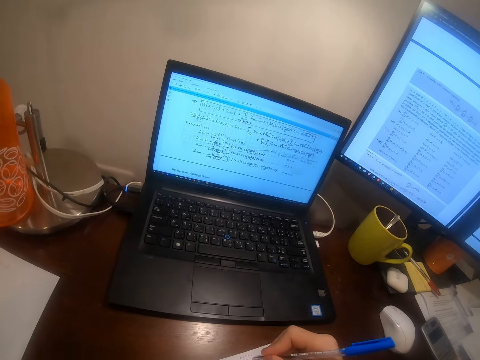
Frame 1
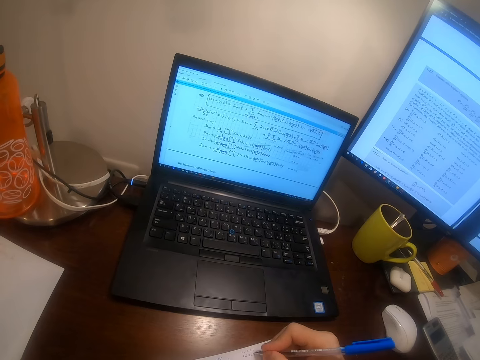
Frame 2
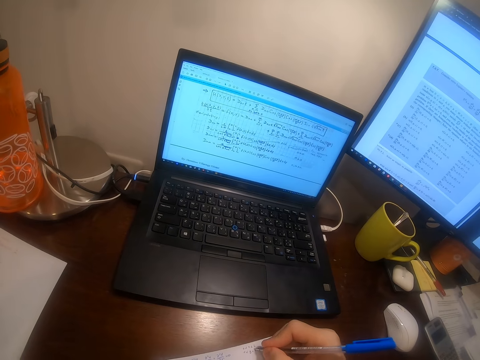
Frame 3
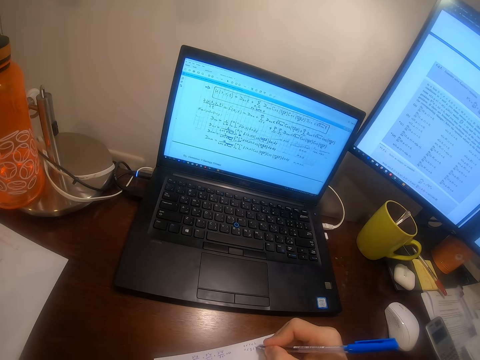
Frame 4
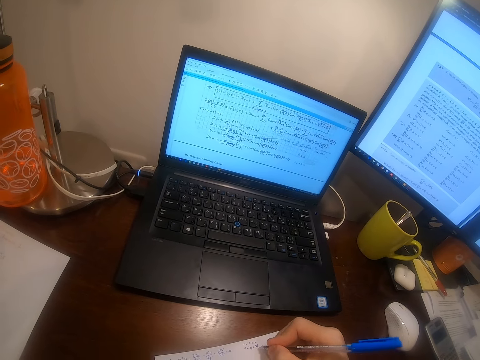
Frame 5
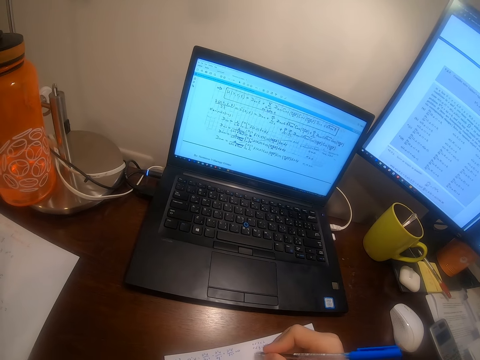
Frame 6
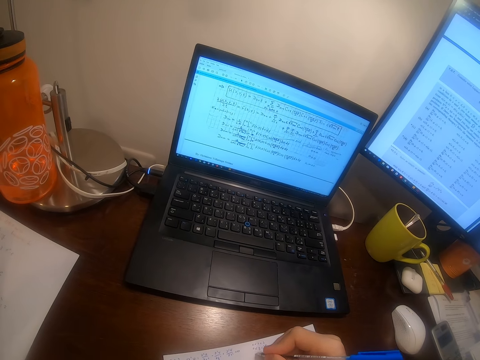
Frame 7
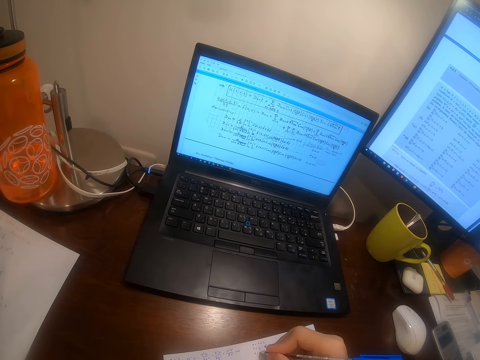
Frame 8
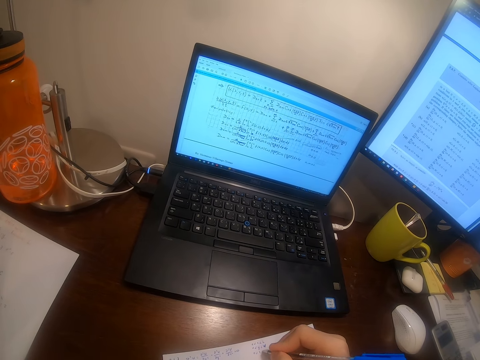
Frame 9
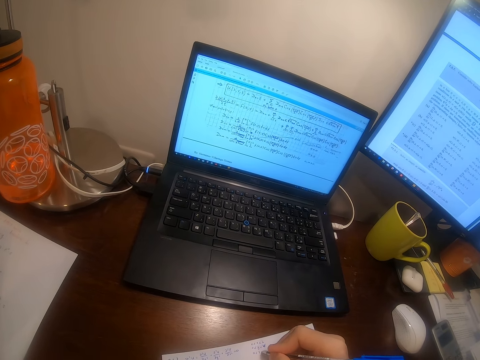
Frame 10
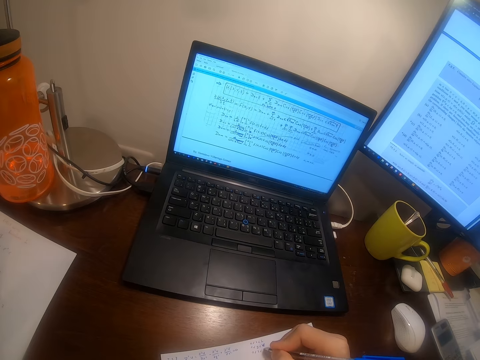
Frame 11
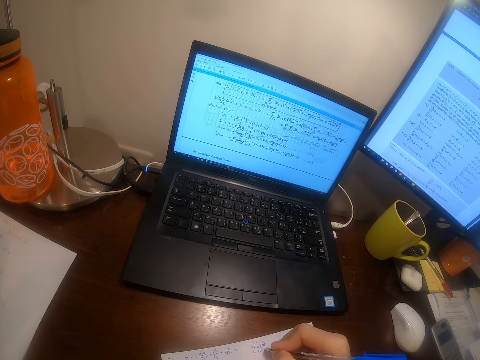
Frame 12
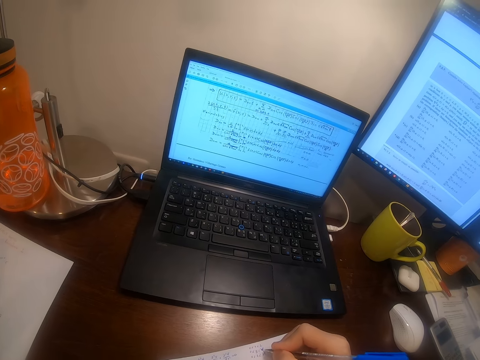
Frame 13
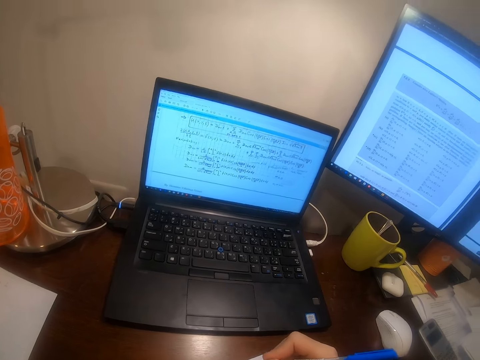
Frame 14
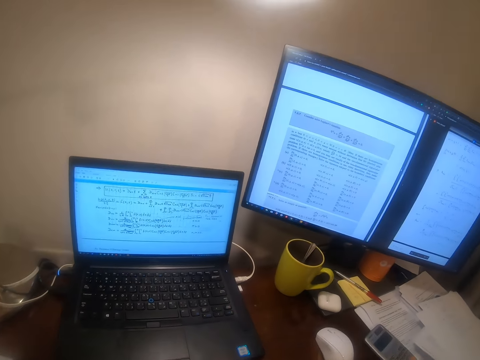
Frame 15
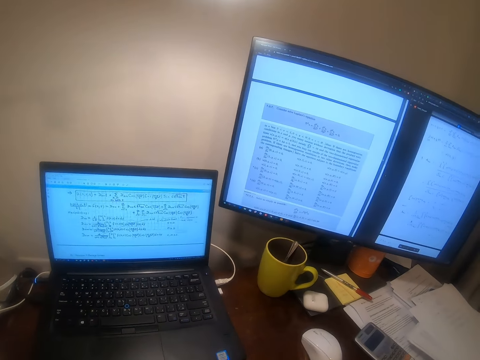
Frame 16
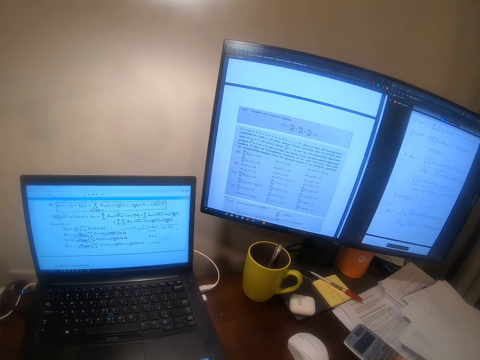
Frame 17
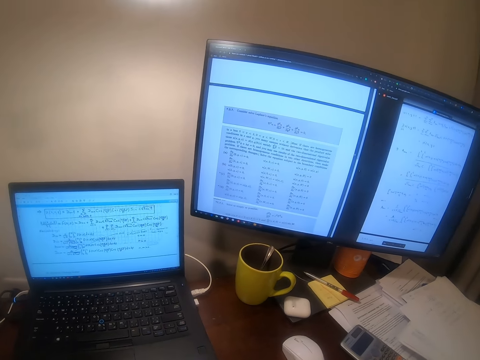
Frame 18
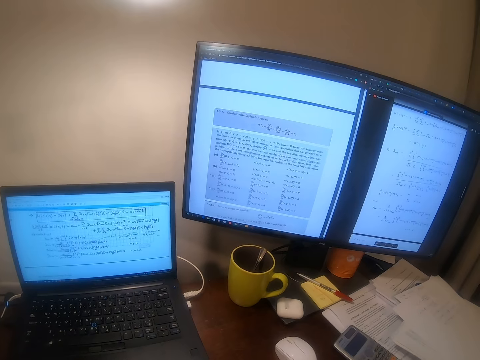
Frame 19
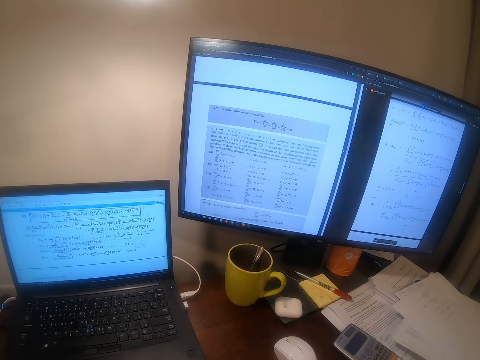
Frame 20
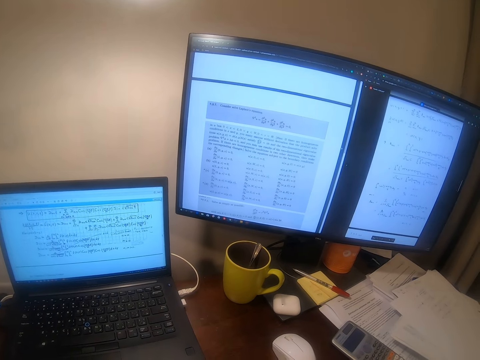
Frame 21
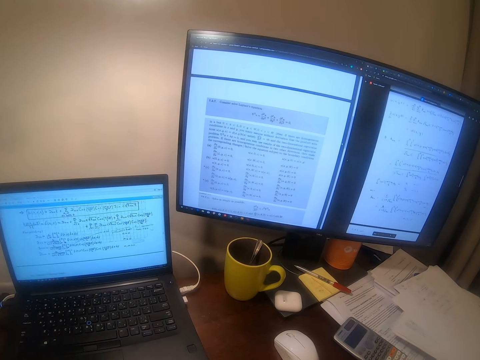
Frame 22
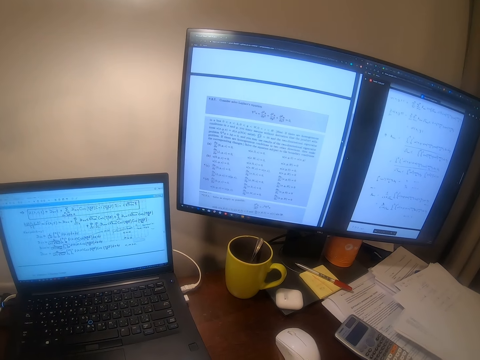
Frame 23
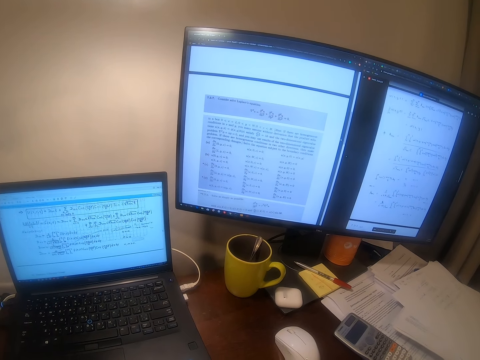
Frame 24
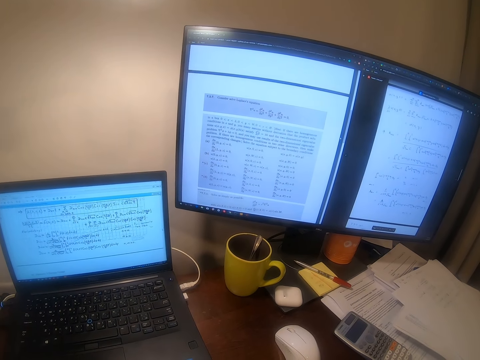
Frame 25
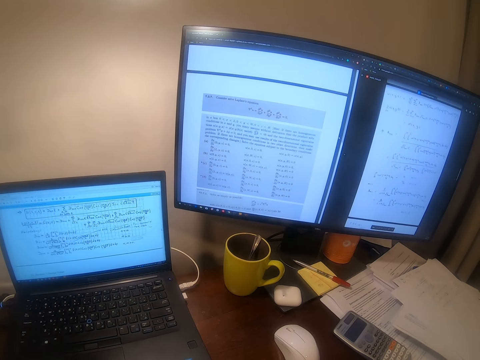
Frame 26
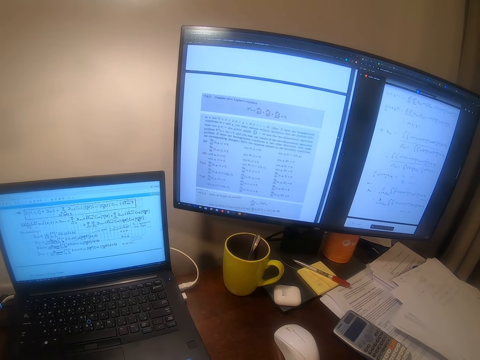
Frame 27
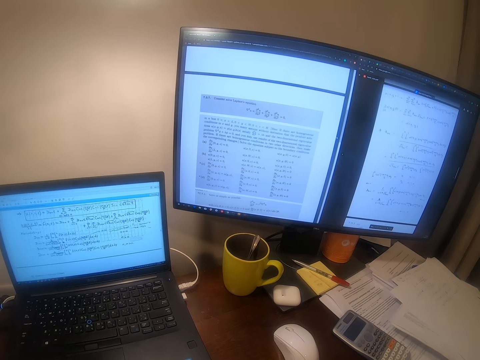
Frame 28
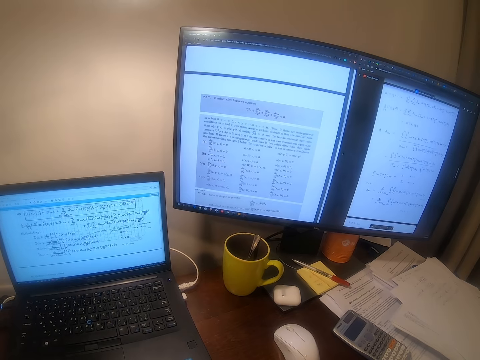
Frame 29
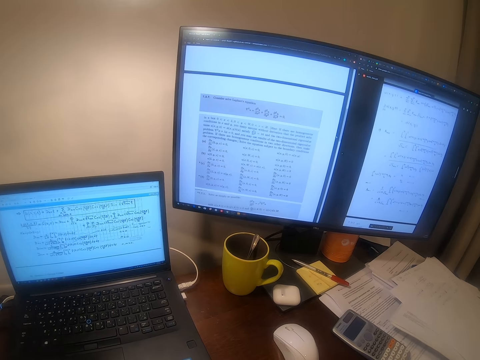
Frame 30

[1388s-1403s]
The camera wearer writes on the paper. They look at the desktop.

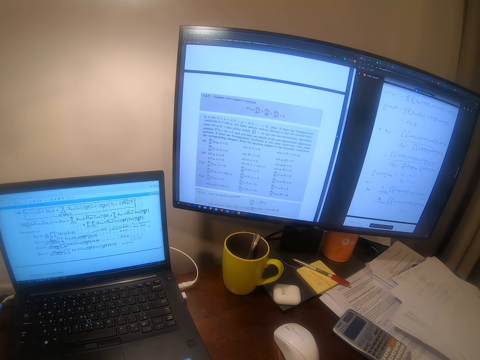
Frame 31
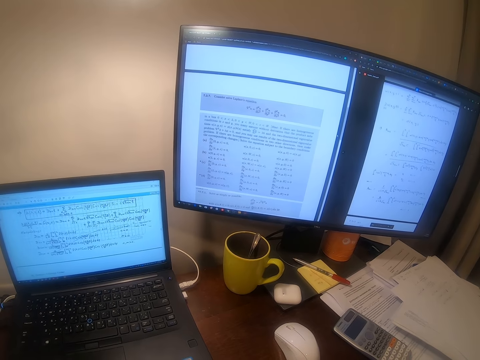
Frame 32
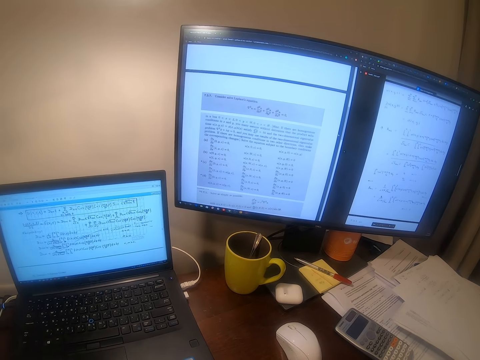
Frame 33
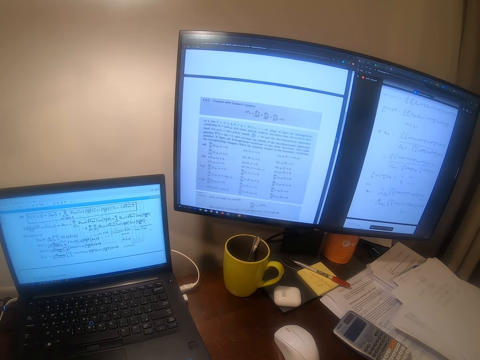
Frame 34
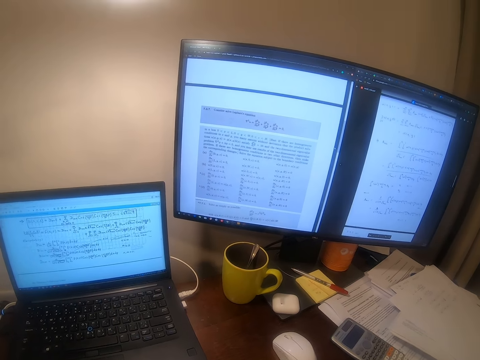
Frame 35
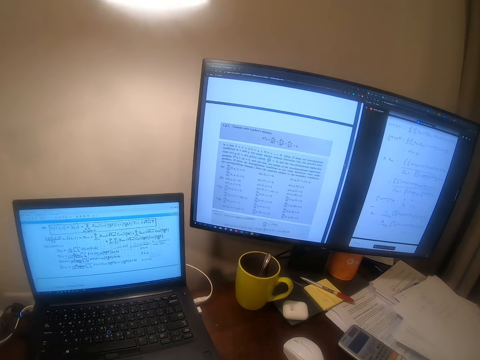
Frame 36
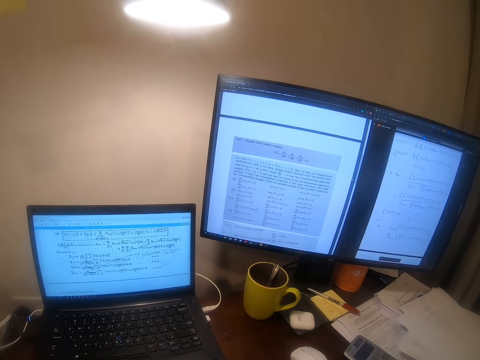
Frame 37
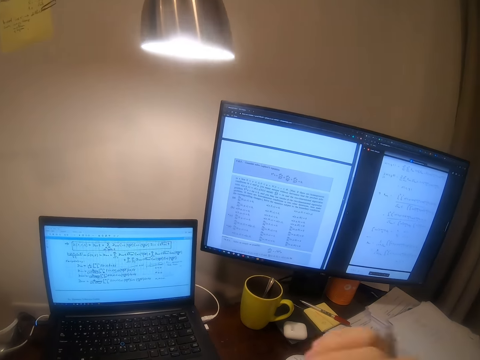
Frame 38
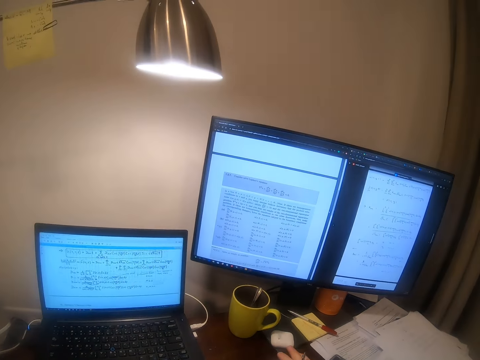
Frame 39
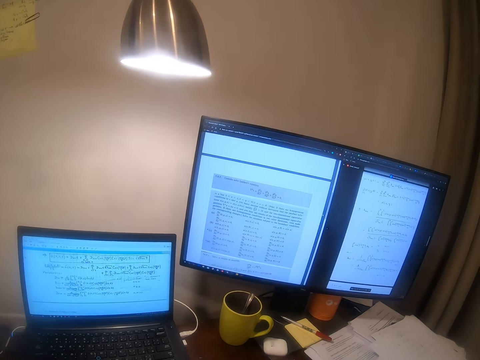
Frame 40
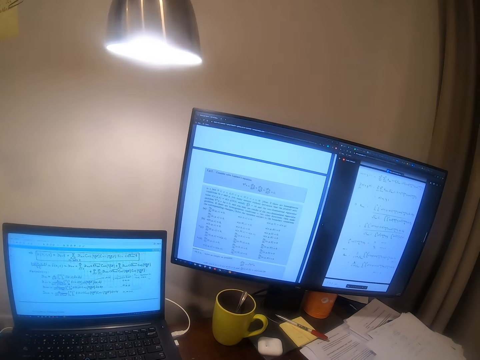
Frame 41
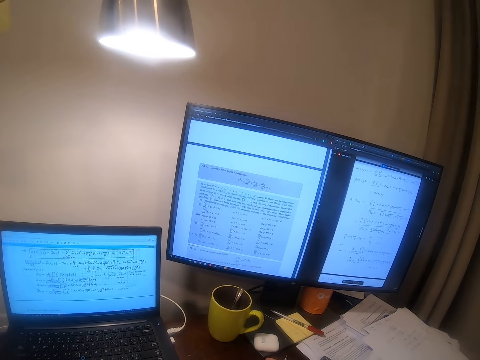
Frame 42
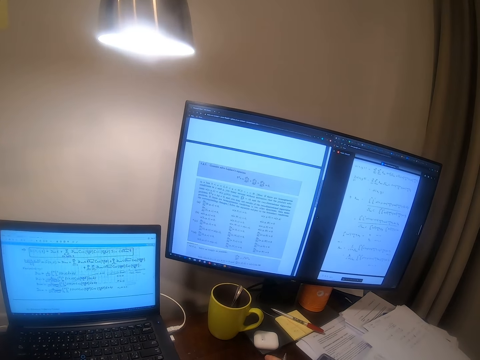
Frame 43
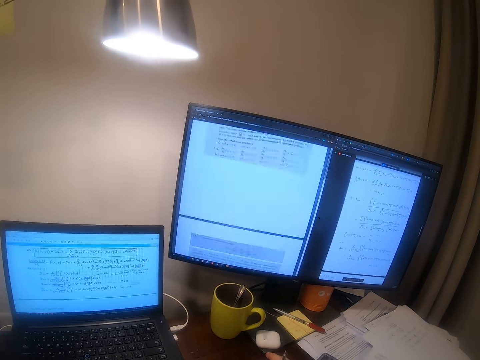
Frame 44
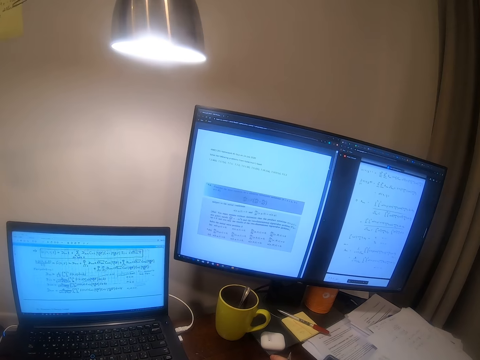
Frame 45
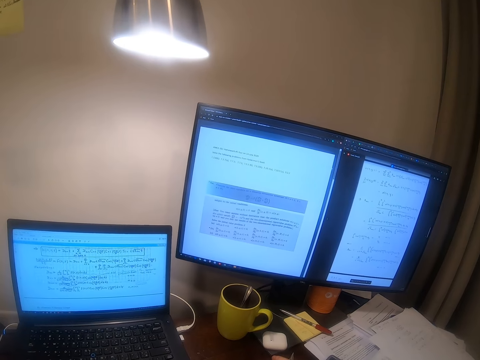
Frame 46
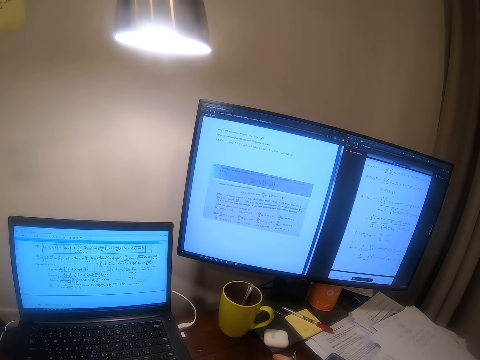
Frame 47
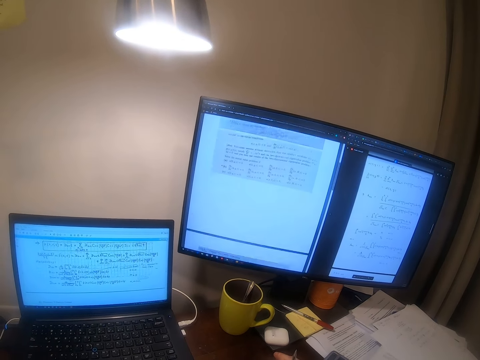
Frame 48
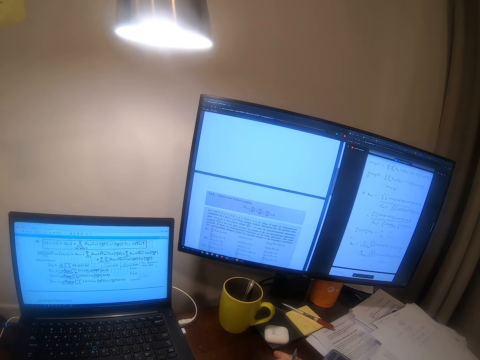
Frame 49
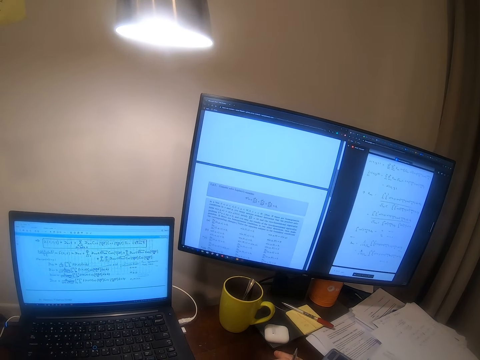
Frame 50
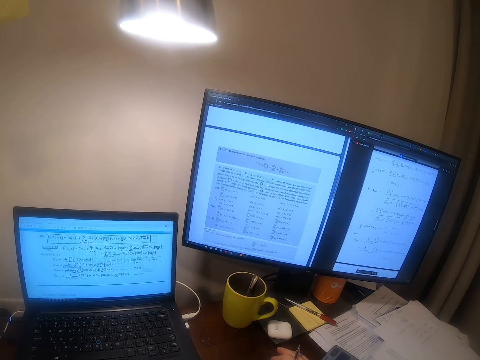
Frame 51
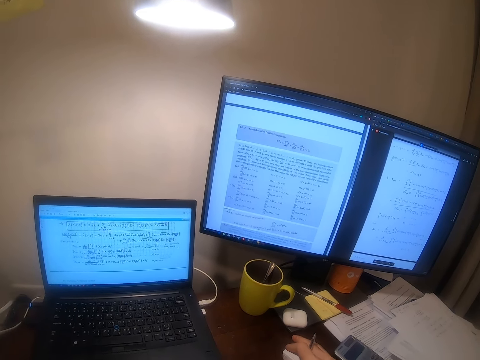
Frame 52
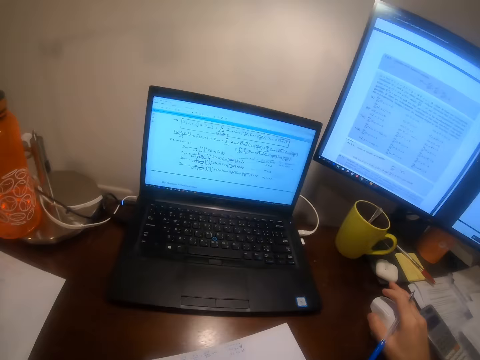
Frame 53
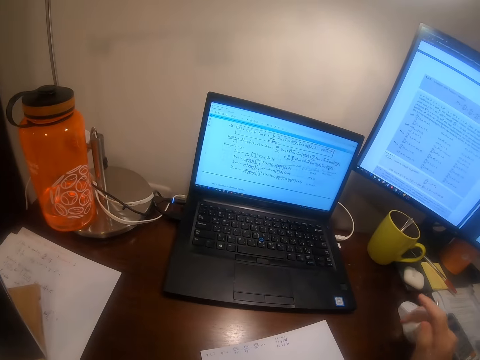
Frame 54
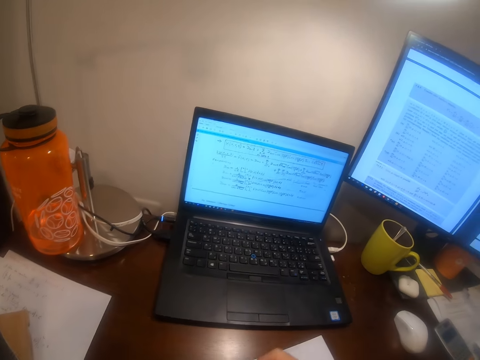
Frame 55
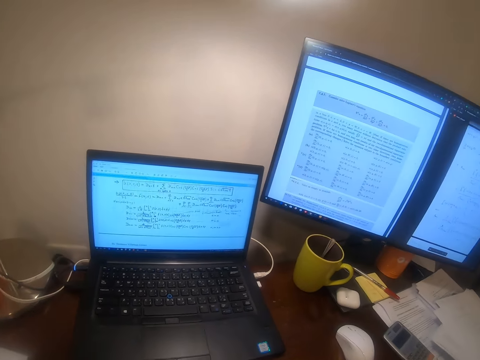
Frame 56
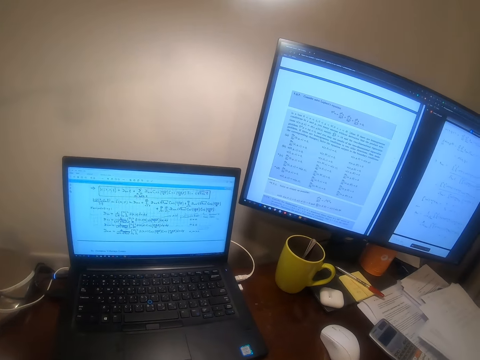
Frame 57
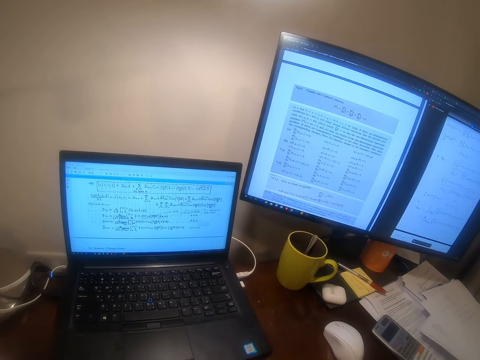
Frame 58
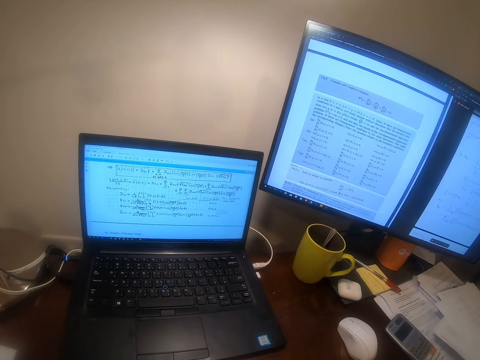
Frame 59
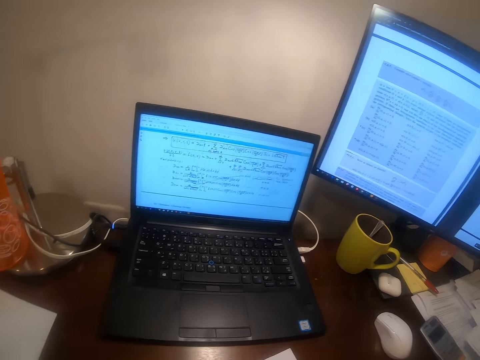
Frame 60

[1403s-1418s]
The camera wearer operates a computer with a mouse in his right hand. He scrolls the desktop with the mouse. He writes on the paper. He looks at the machine.
